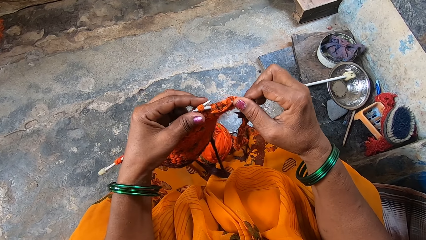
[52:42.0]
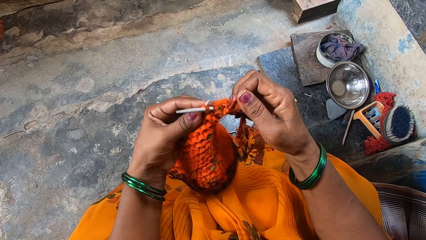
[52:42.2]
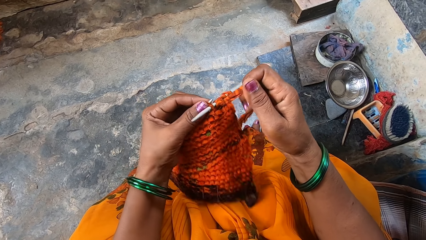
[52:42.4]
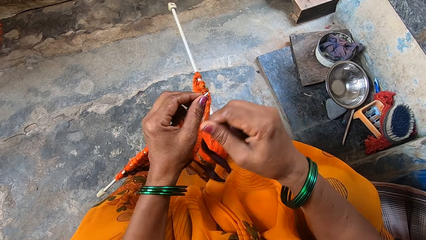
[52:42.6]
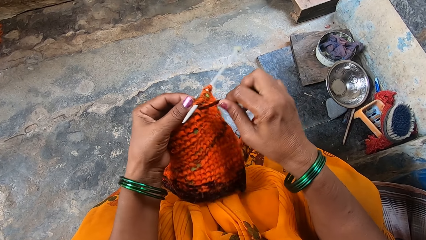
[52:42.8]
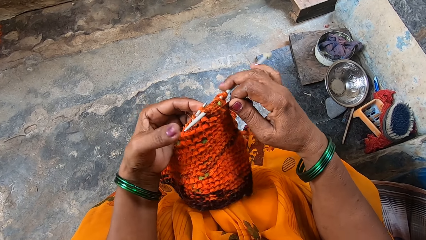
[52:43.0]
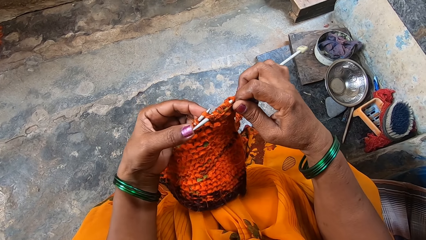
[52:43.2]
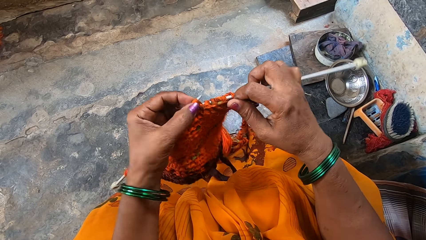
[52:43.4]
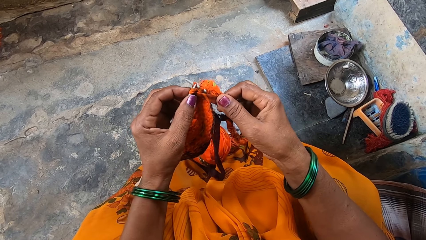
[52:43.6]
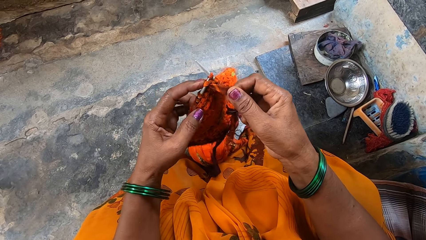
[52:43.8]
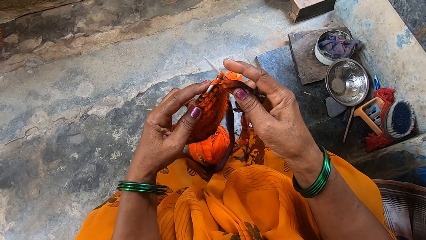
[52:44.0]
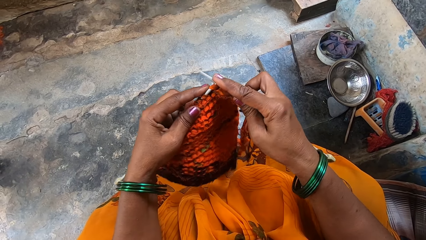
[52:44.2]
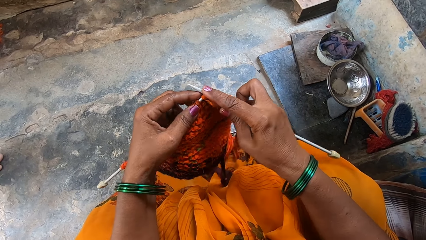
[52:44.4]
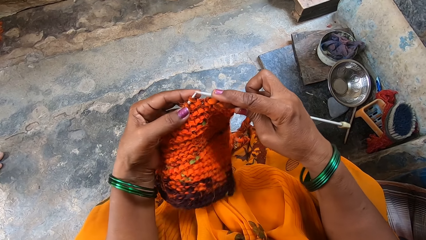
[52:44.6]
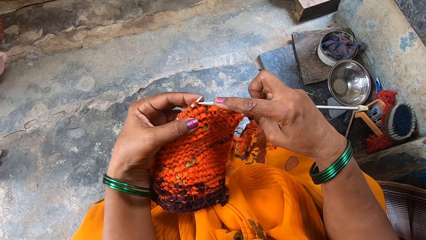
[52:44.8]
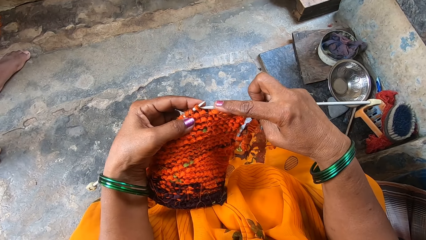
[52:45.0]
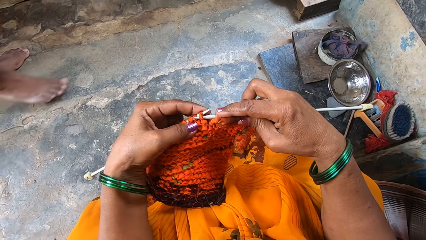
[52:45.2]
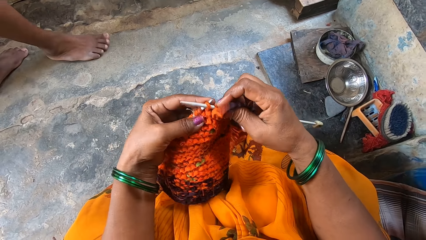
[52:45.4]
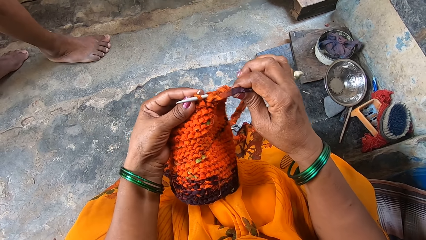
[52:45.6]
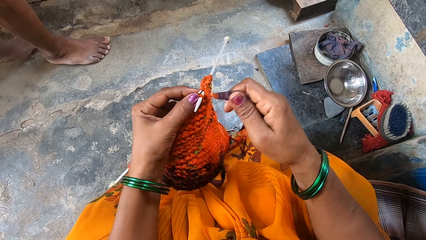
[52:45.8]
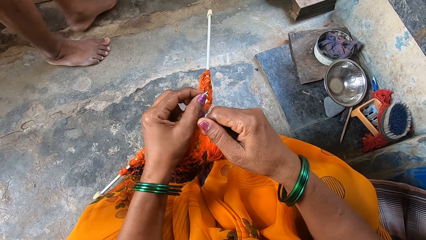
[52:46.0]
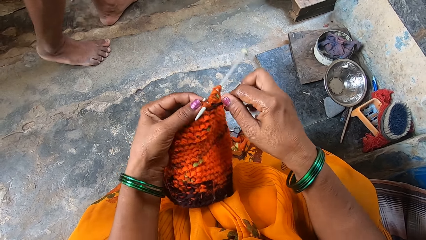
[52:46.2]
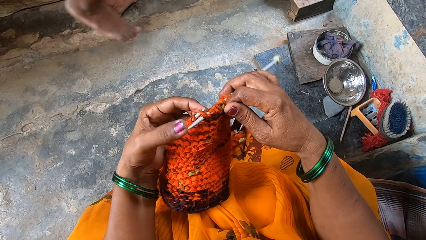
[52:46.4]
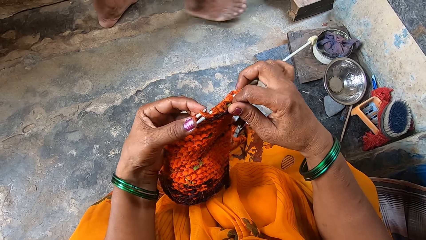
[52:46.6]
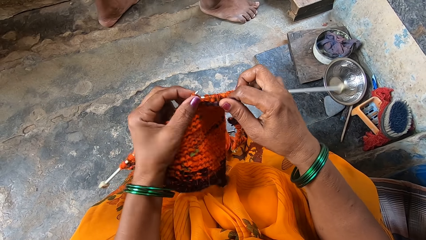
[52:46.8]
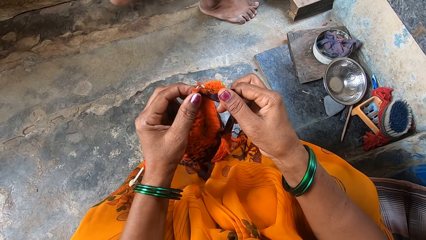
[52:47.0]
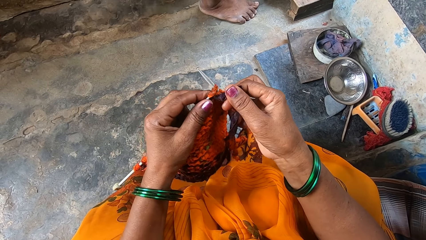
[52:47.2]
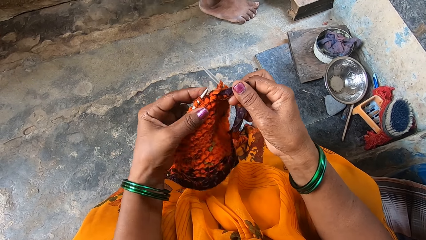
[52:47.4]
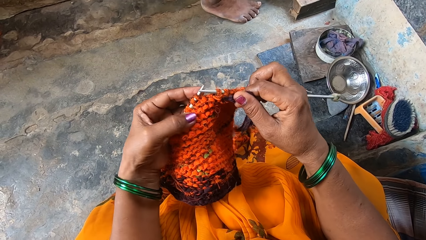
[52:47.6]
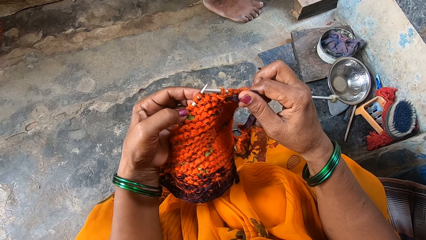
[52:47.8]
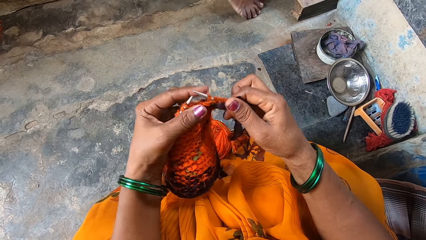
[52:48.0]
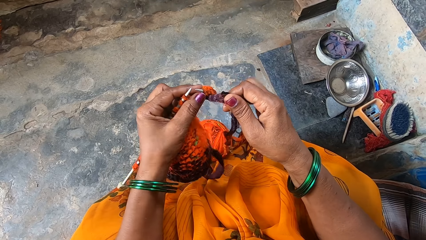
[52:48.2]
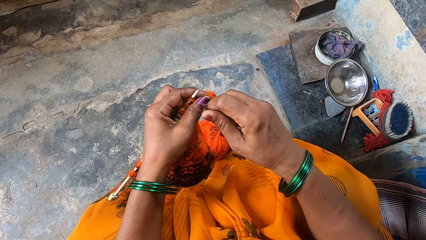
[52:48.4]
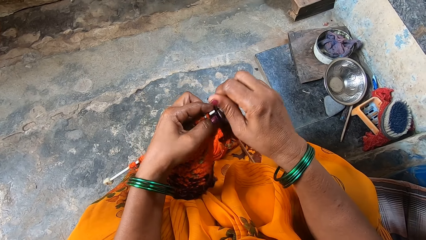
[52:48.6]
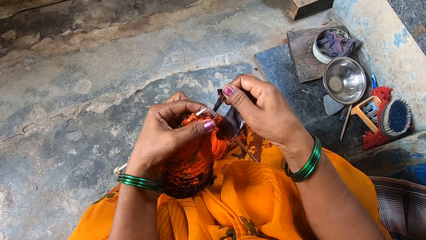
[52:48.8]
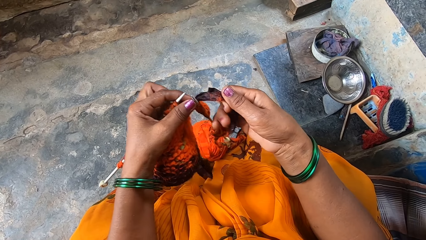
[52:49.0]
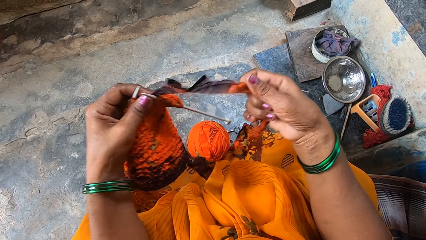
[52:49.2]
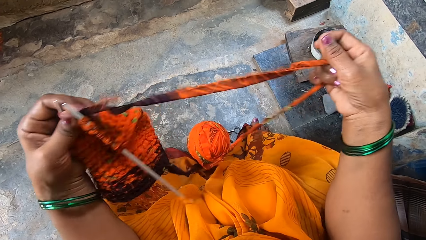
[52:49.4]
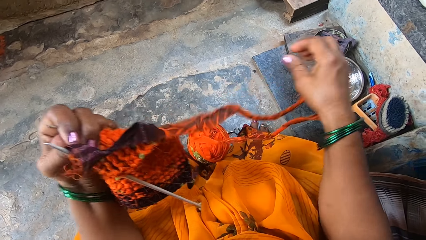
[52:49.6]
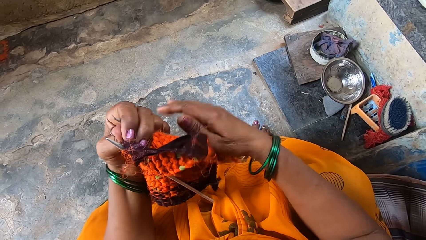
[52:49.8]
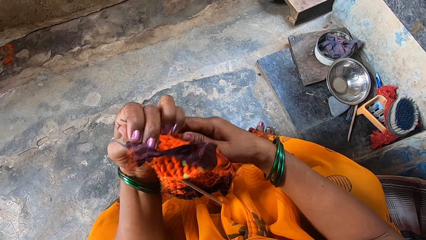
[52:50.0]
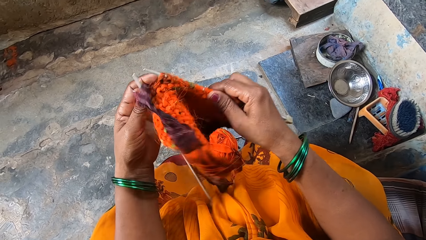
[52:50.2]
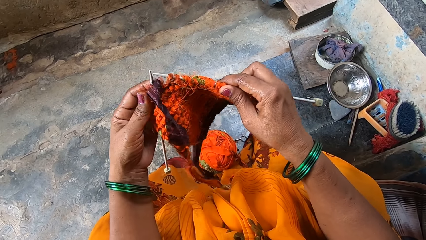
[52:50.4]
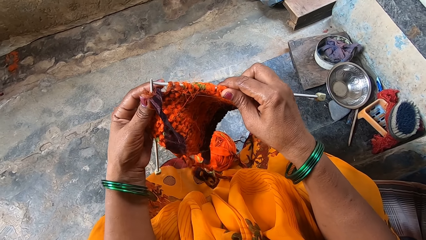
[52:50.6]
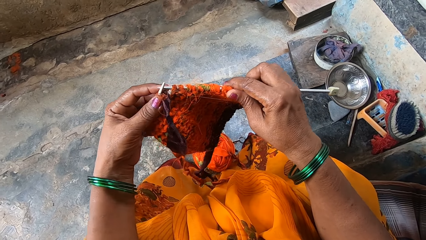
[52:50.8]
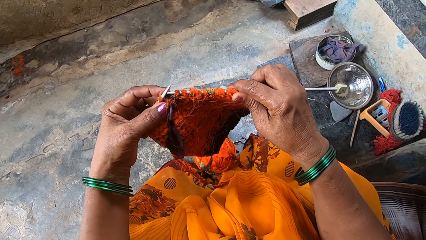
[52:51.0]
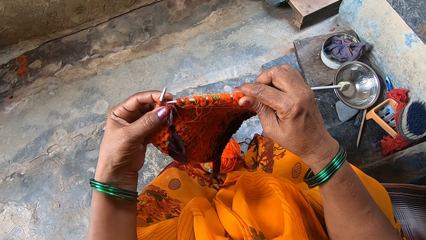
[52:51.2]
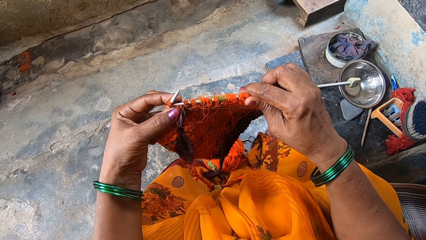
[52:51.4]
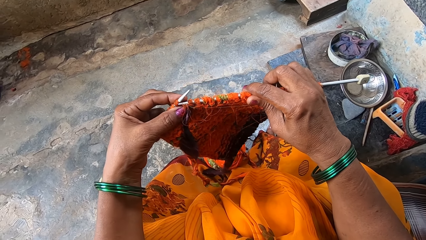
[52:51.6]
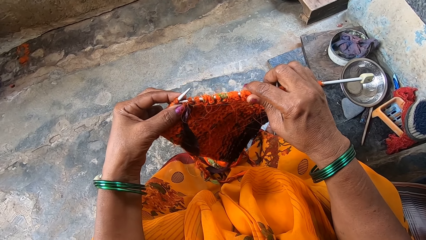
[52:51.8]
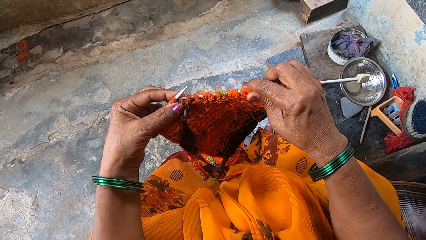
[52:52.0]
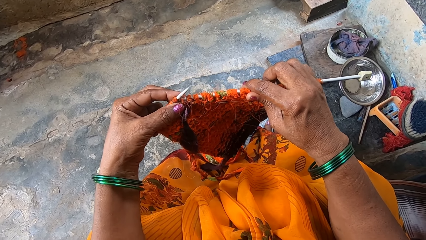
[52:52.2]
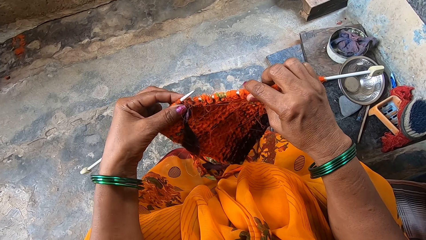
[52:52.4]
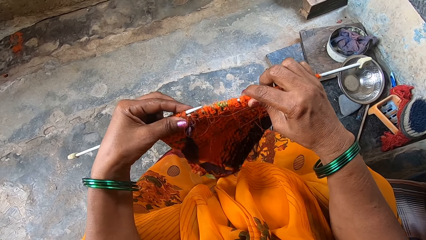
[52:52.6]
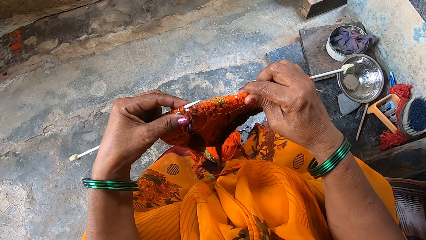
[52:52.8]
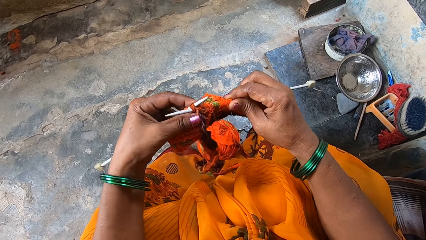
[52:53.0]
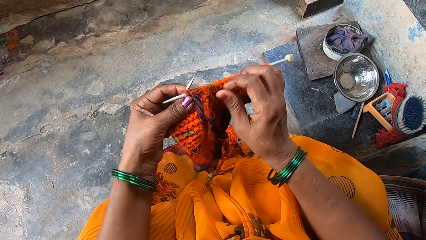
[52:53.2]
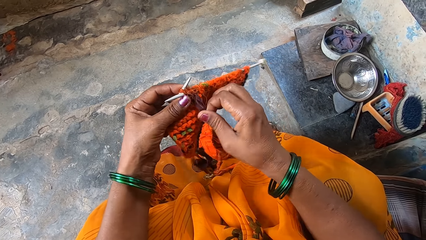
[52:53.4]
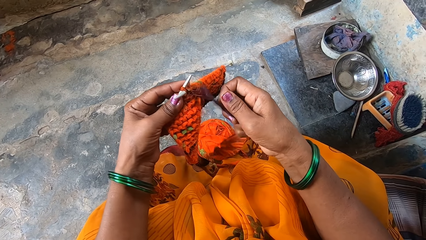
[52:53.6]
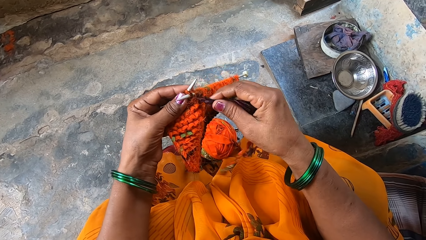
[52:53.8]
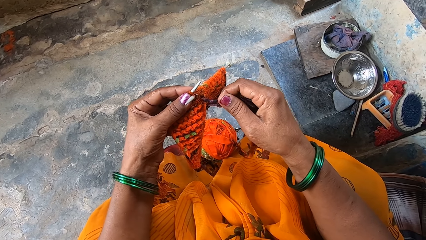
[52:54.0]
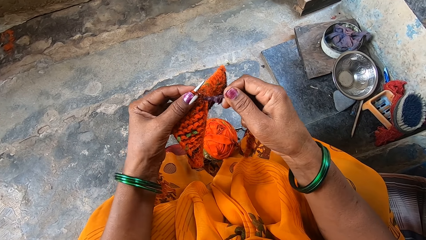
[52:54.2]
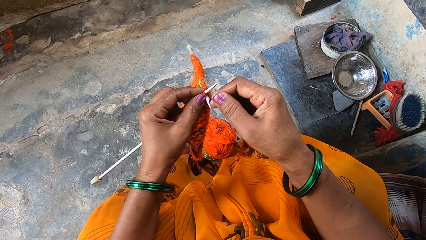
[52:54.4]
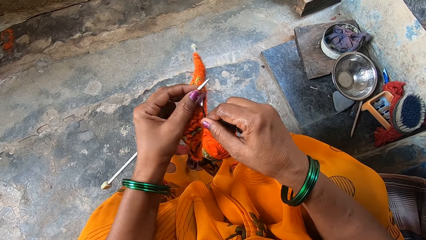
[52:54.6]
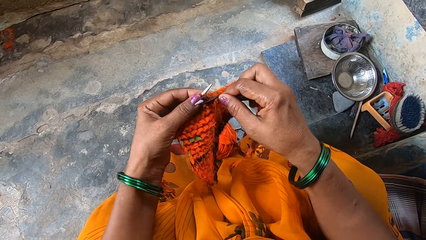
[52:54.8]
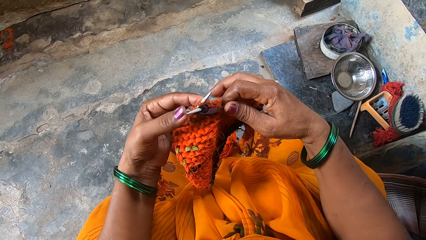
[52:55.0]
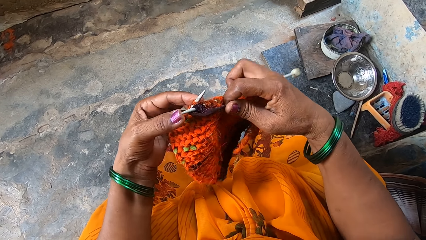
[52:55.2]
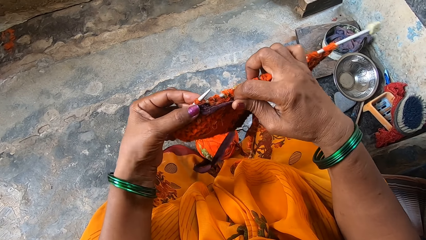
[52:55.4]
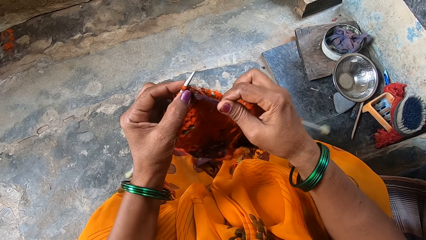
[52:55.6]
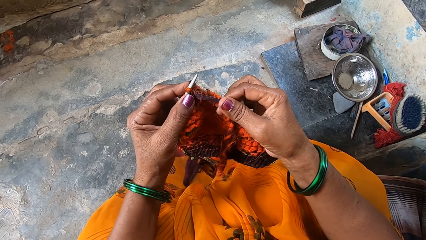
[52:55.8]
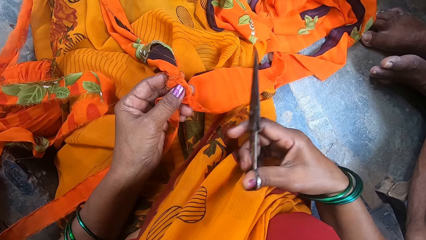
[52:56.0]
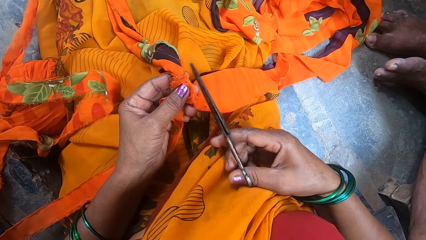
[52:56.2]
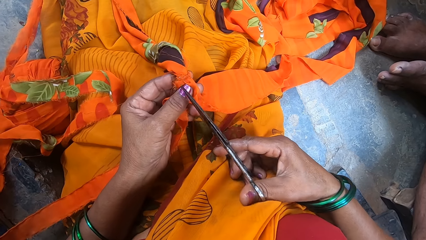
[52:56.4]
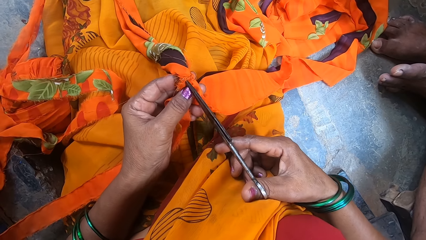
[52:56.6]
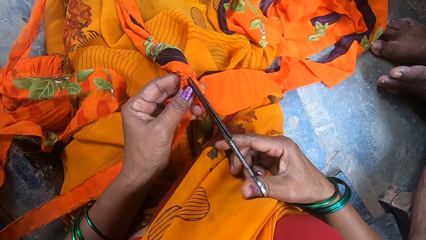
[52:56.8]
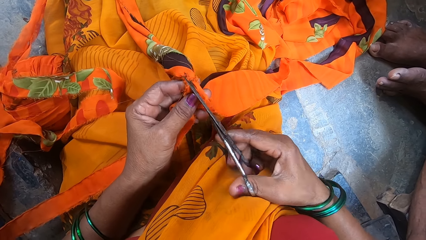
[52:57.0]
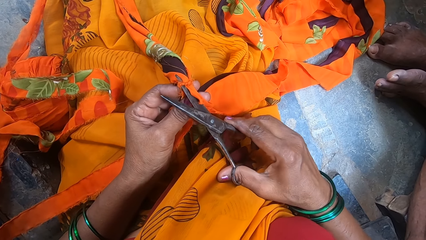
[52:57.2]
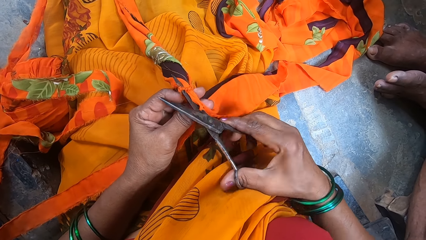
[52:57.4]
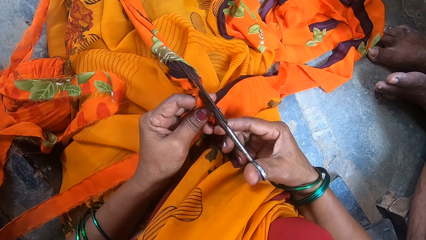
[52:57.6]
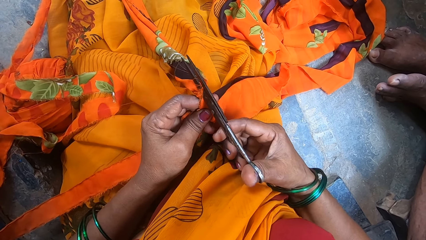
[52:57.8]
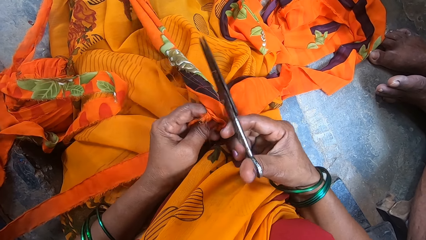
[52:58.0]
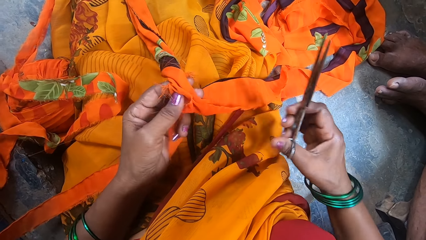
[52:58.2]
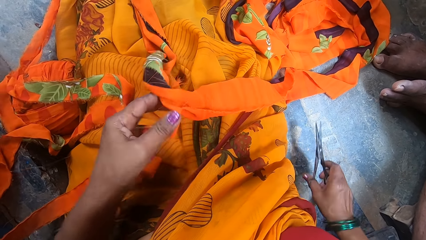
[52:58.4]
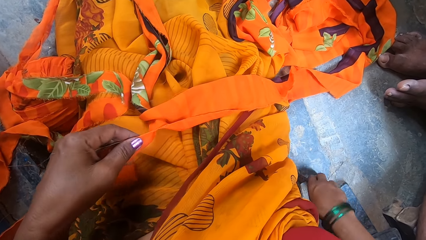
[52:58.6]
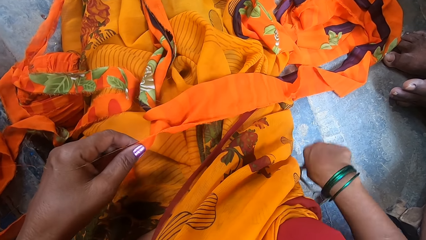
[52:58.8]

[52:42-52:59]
The camera wearer stitches the fabric. They loop the thread on a knitting needle. They grip the knitting needle. They knit the fabric. They push the thread with the knitting needle. They stitch the fabric. A man passes in front of the camera wearer. The camera wearer loops the thread on the knitting needle. They grip the knitting needle and knit the fabric. They loop the thread on the knitting needle. They straighten the thread and drop the thread. They turn the fabric. They stitch the fabric. They hold the thread, loop the thread on the knitting needle, grip the knitting needle and knit the fabric. They cut the fabric with a pair of scissors.
